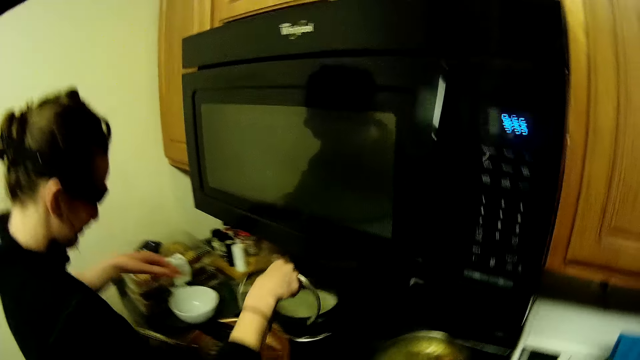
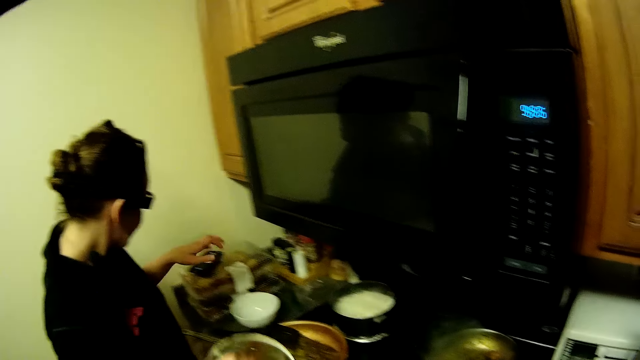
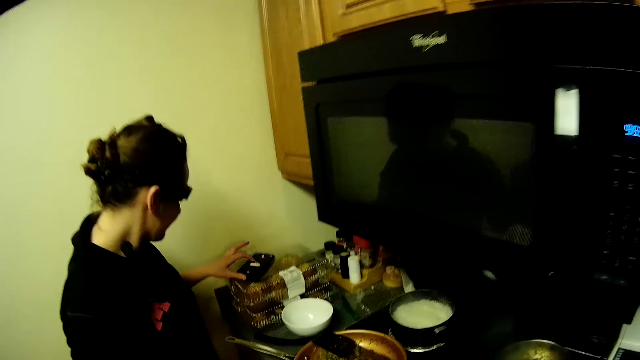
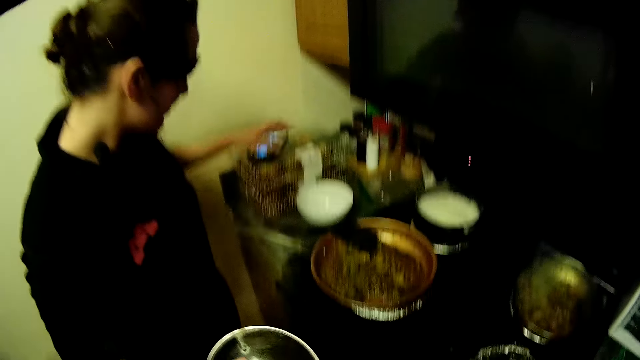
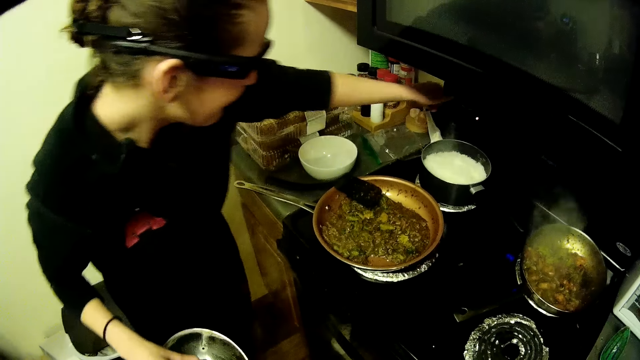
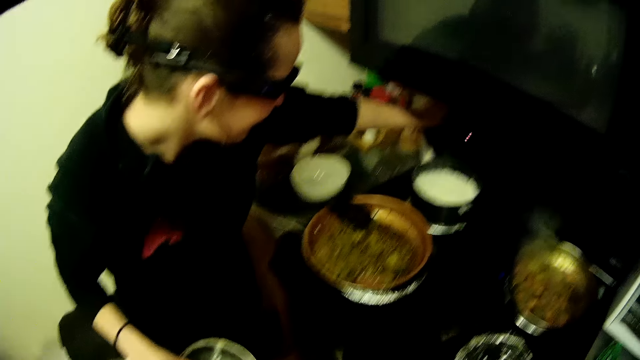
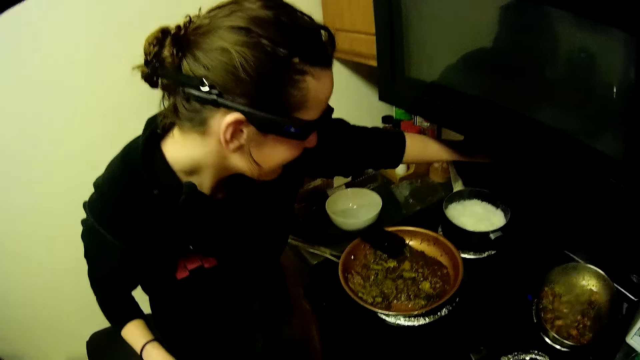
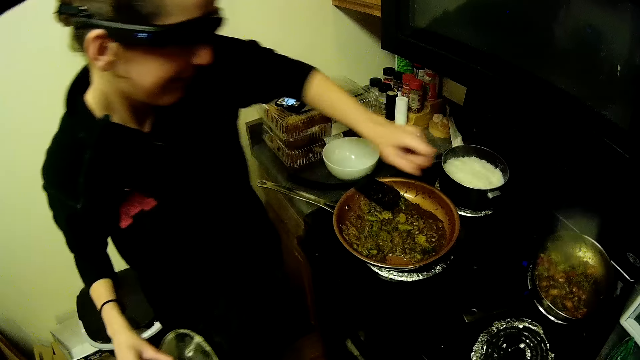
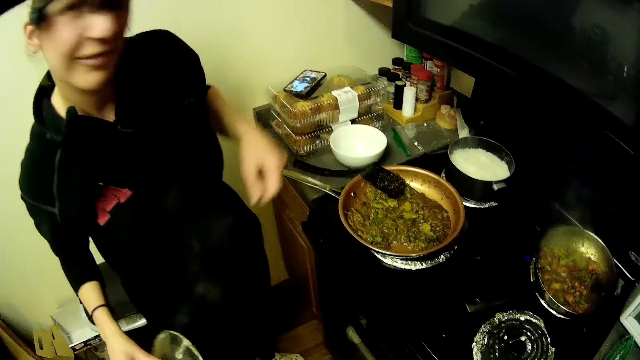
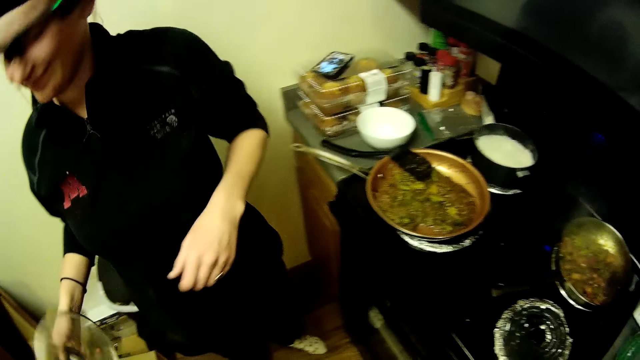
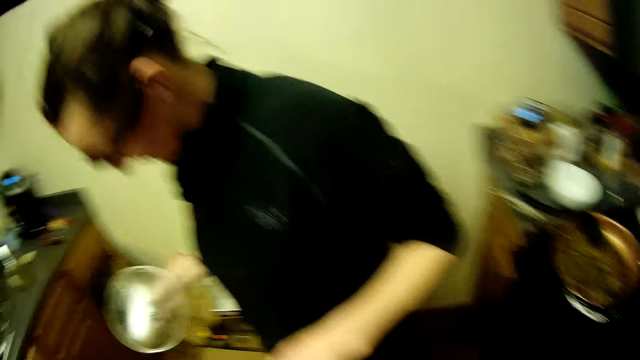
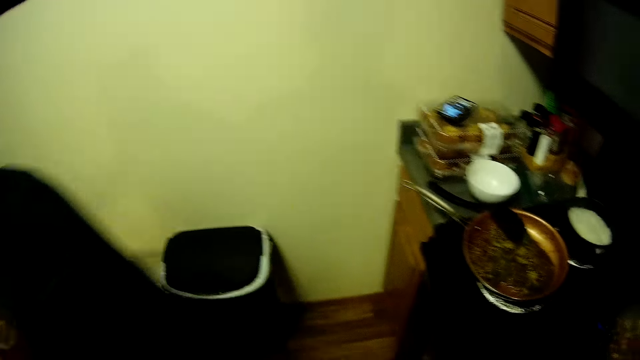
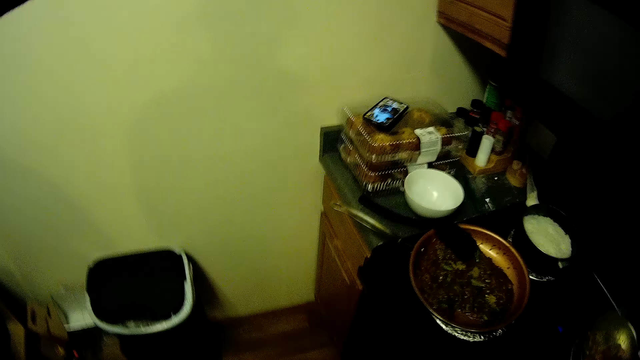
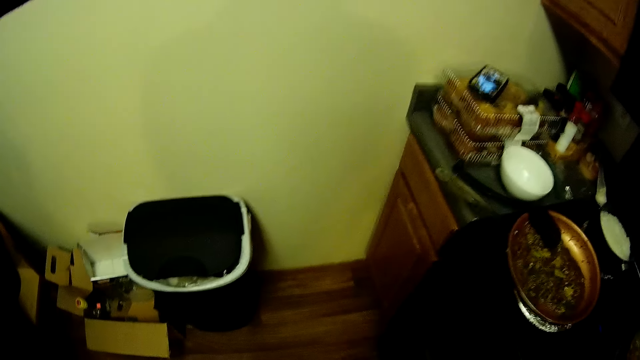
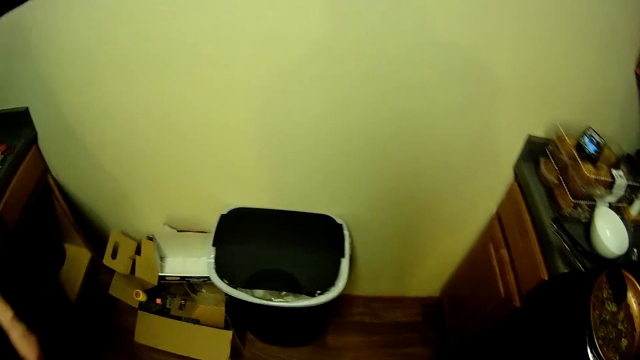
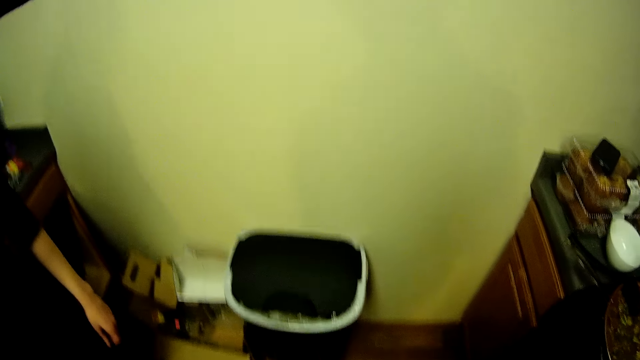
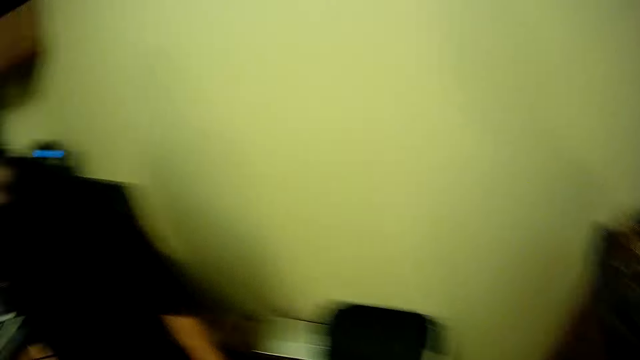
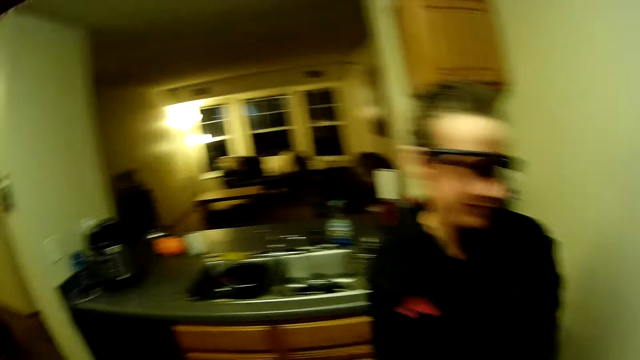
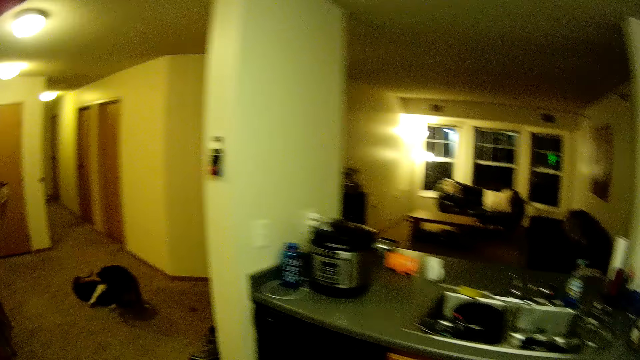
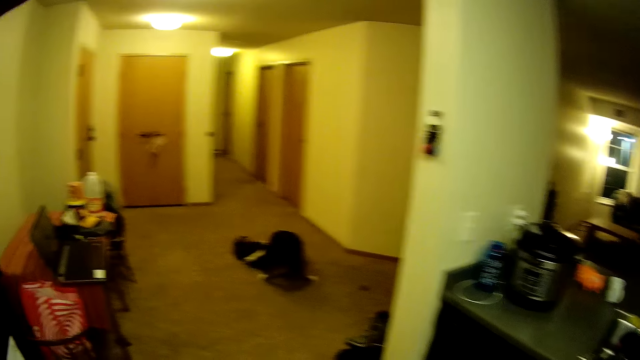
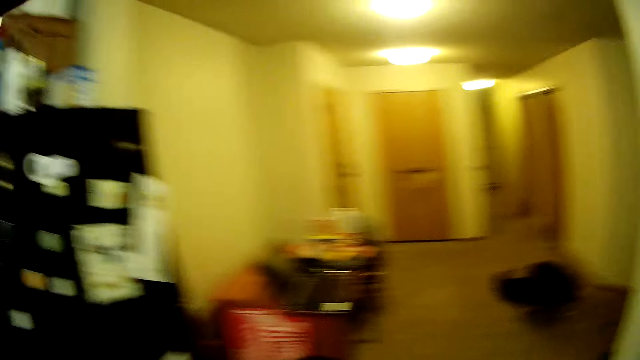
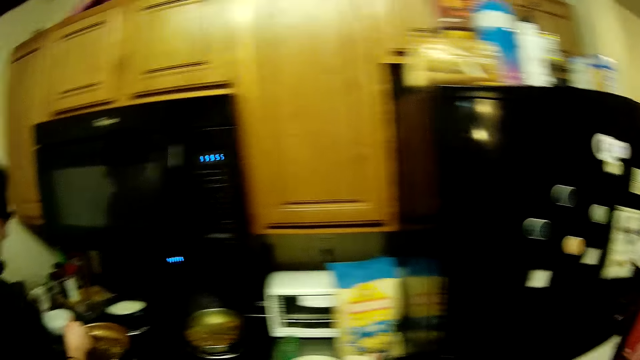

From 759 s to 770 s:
A woman touches a phone, touches something, moves the hand and converses. The woman stares at the camera wearer, steps forward, puts the lid in the sink and steps forward. The camera wearer looks round a house.

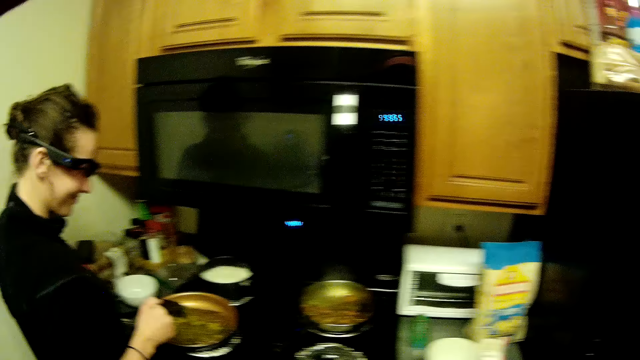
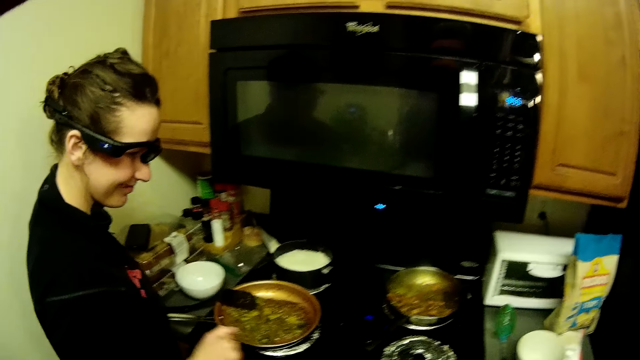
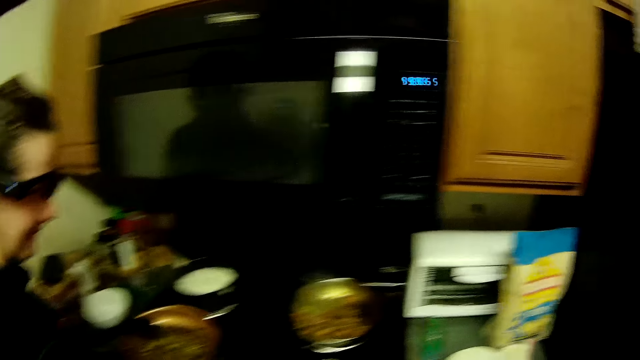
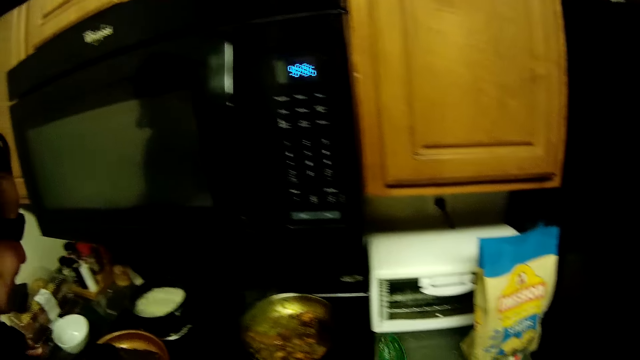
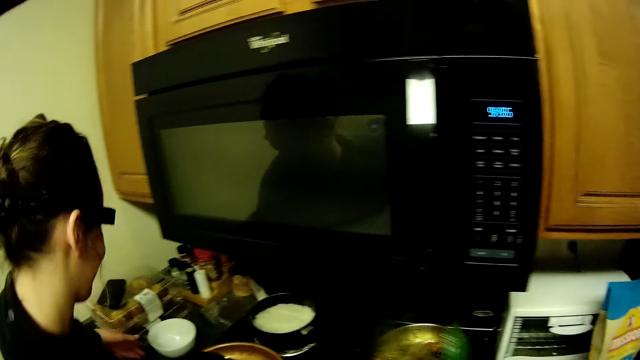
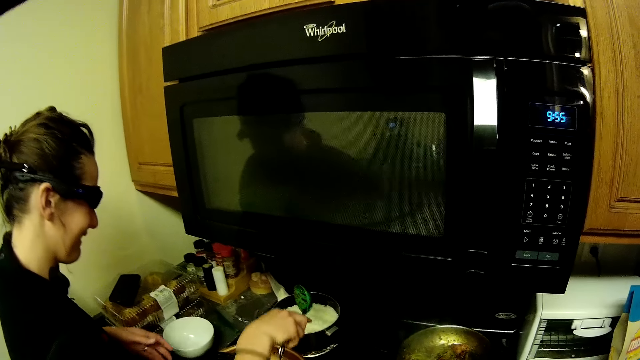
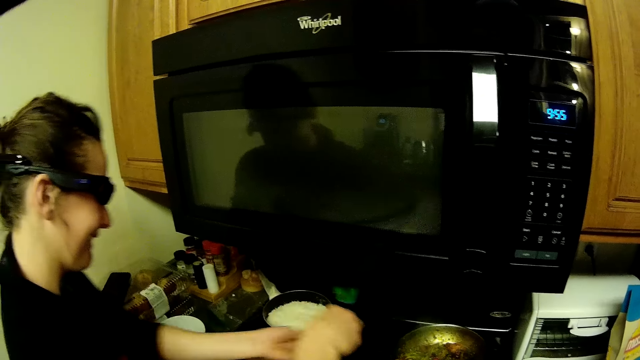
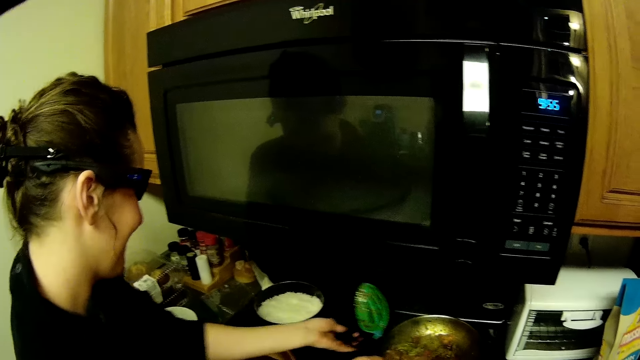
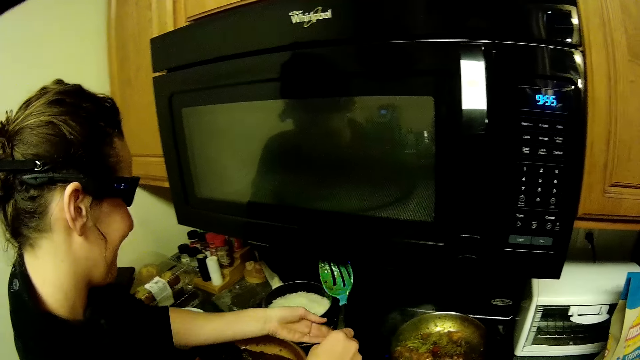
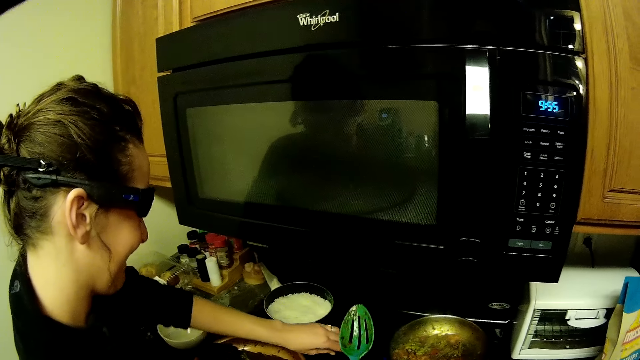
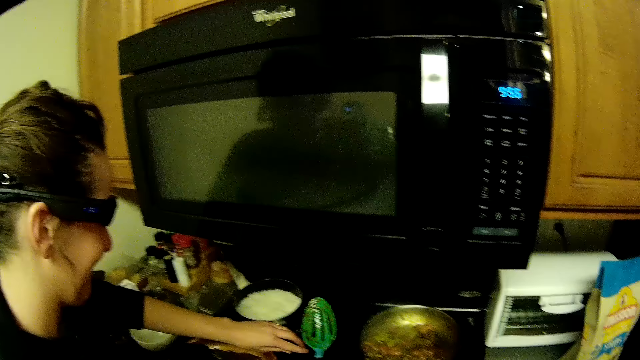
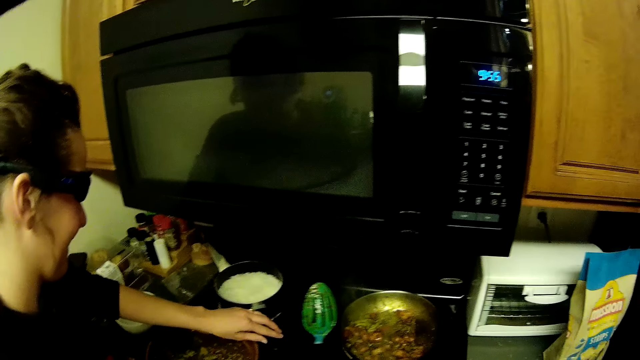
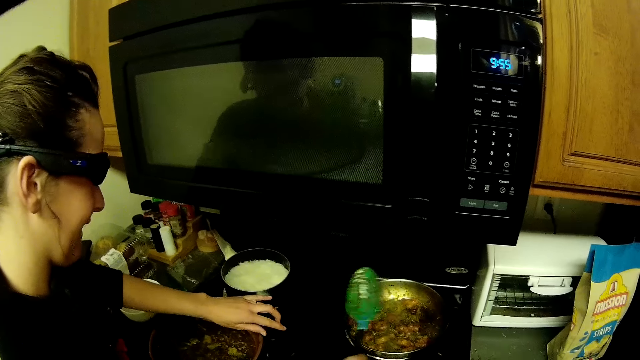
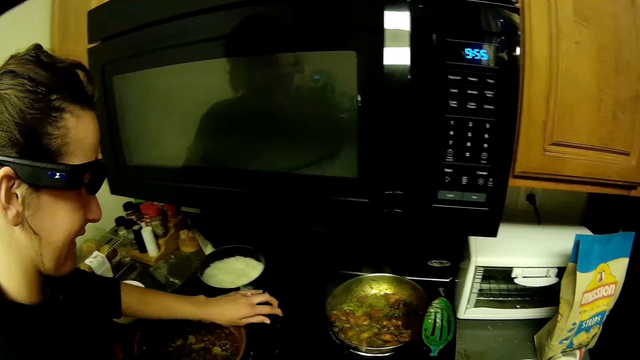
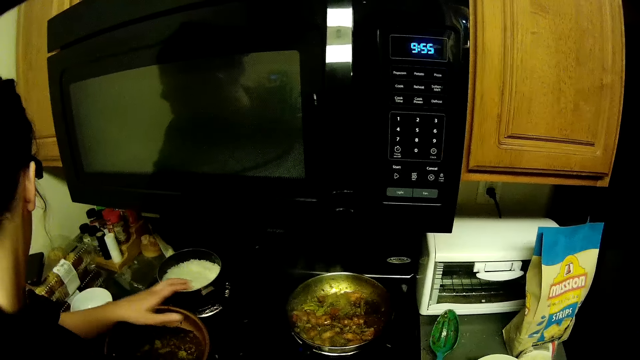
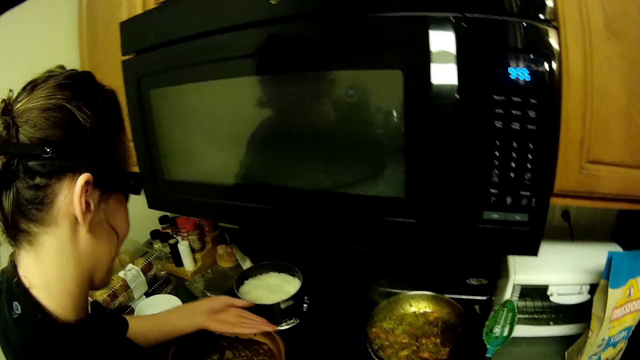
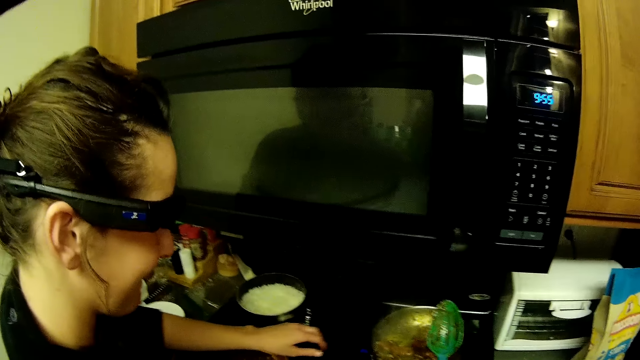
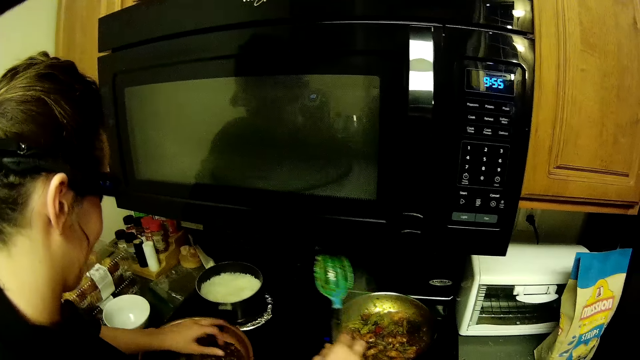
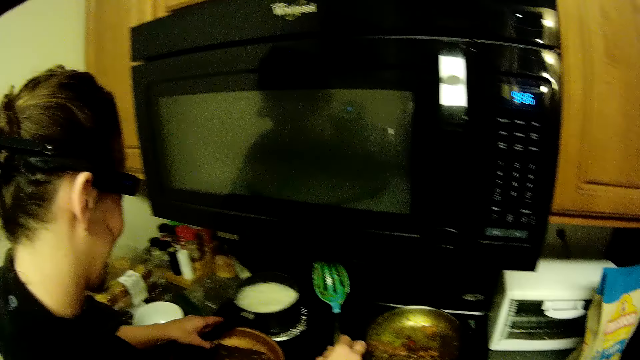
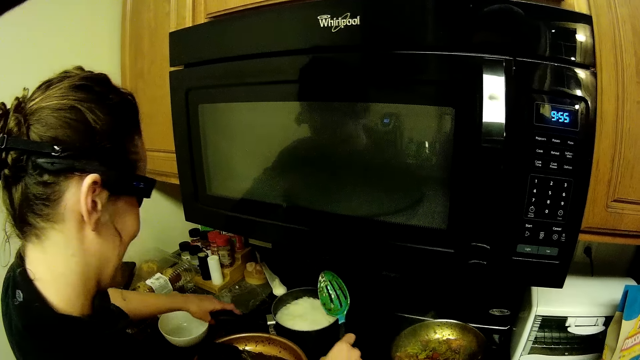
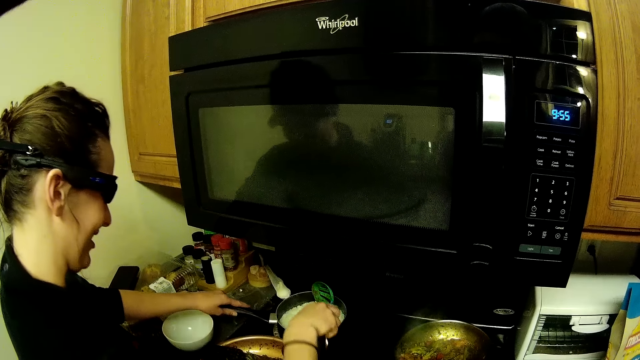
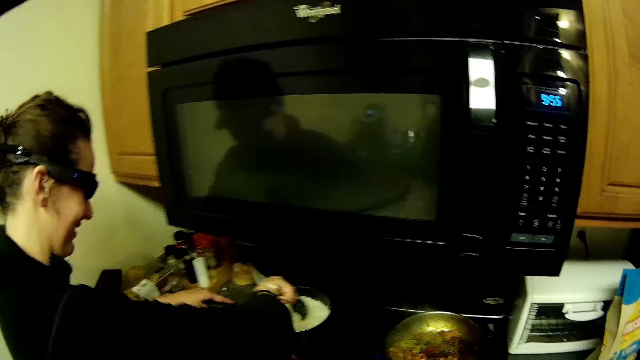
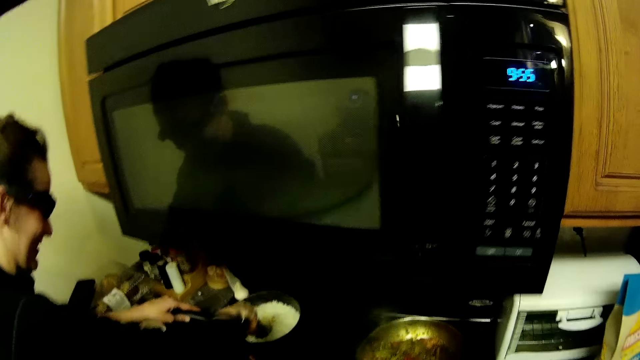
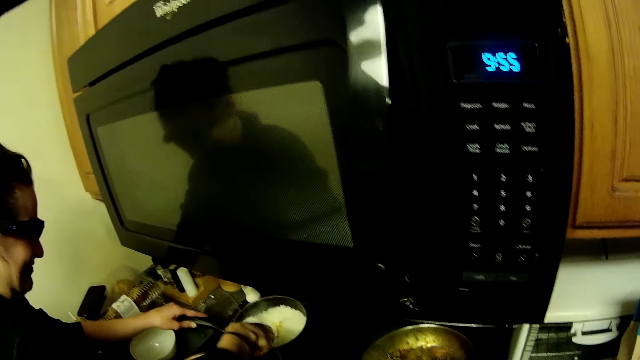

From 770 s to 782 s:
A woman moves the hand. The camera wearer stares at the woman. The woman picks up the spoon and moves the pan. The camera wearer stares at the woman. The woman holds the cooking pan and looks at the phone. The camera wearer stares at the woman. The woman moves the pan with the hand, serves food and scoops rice with the spoon.
